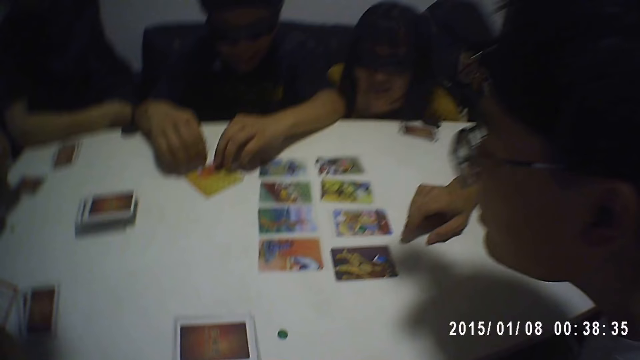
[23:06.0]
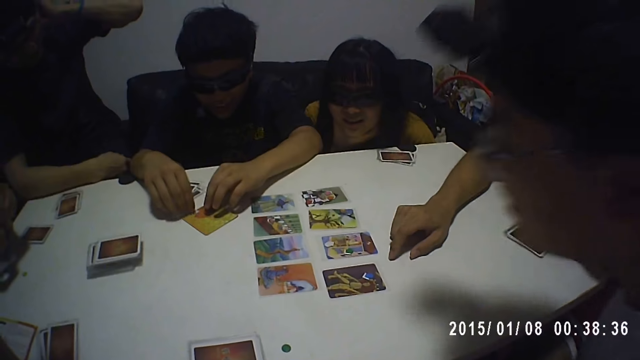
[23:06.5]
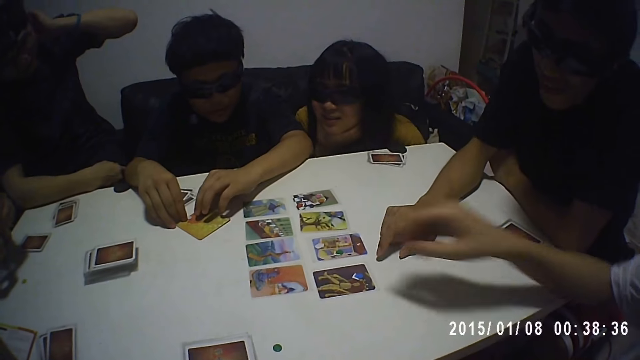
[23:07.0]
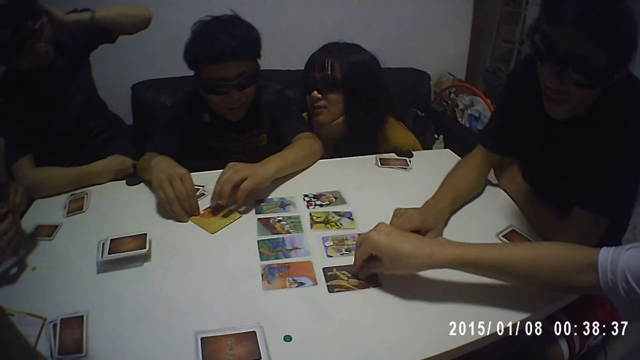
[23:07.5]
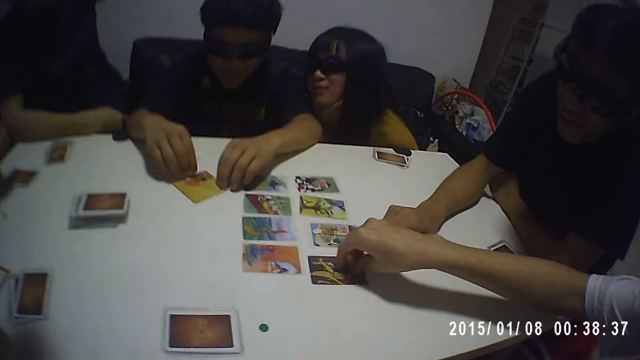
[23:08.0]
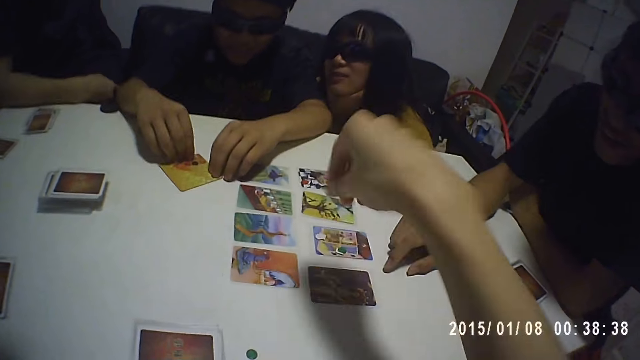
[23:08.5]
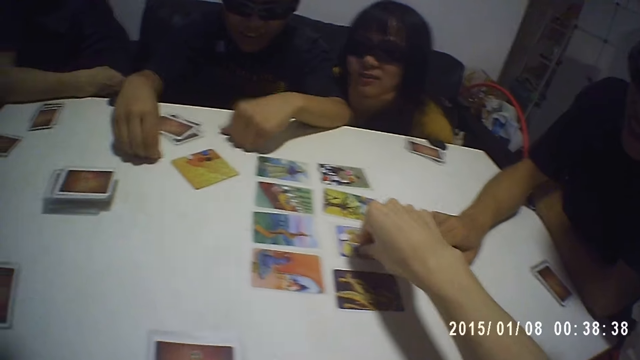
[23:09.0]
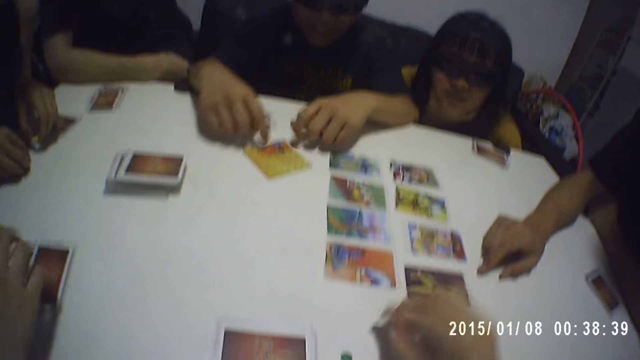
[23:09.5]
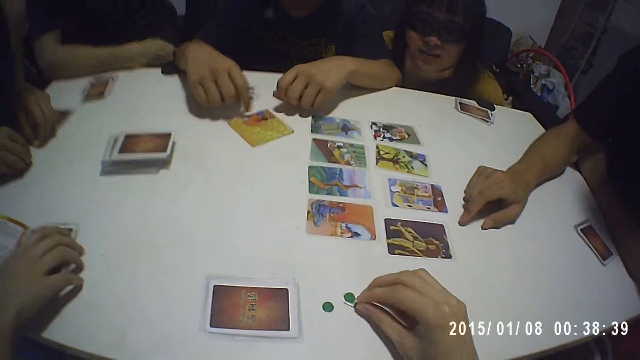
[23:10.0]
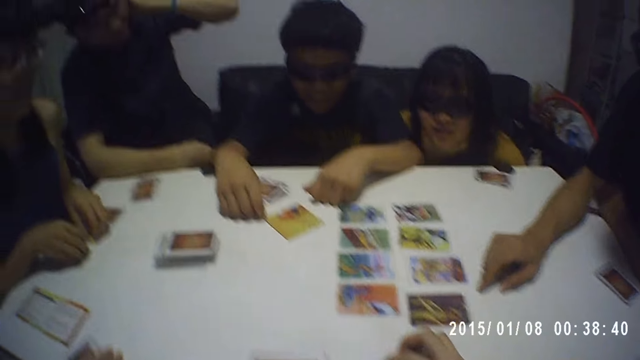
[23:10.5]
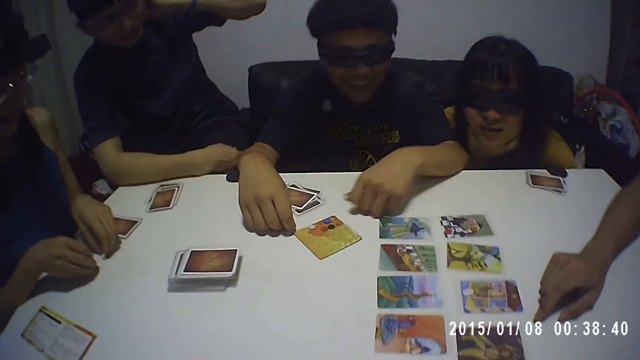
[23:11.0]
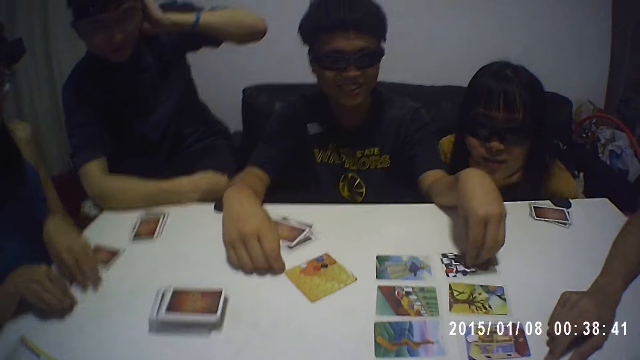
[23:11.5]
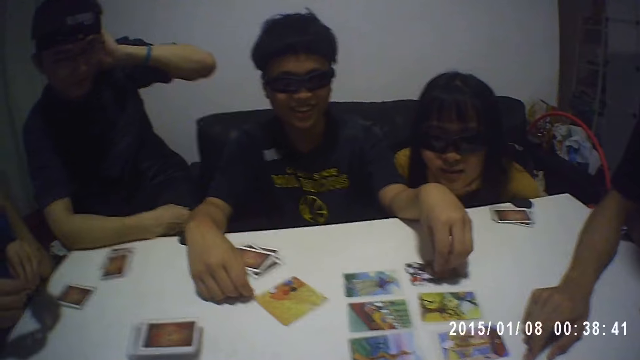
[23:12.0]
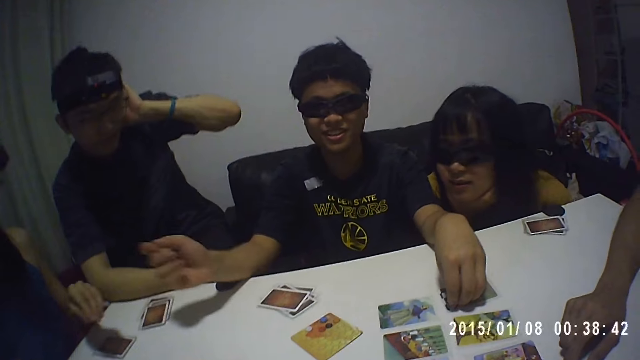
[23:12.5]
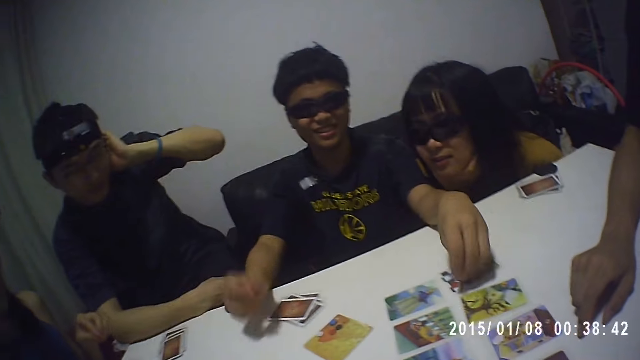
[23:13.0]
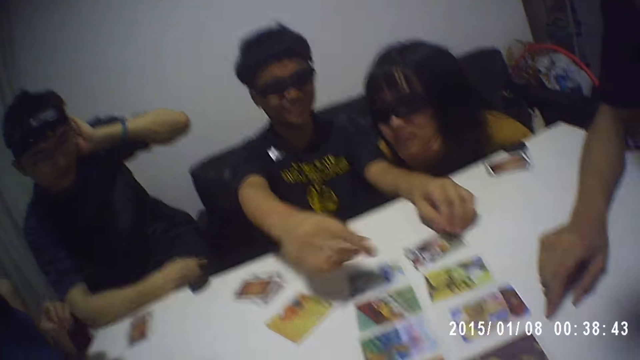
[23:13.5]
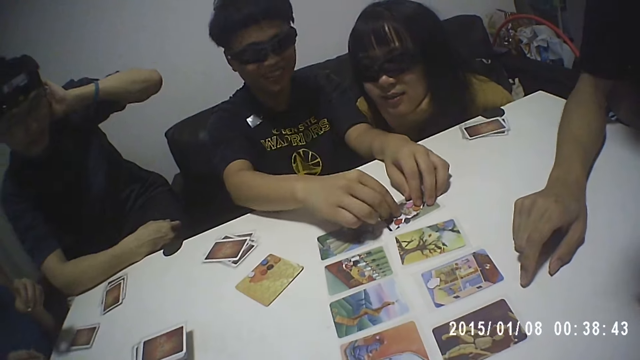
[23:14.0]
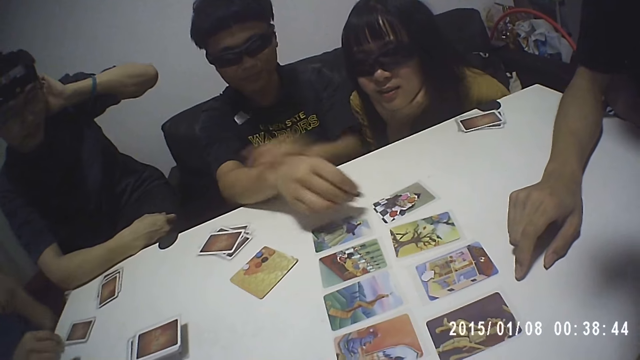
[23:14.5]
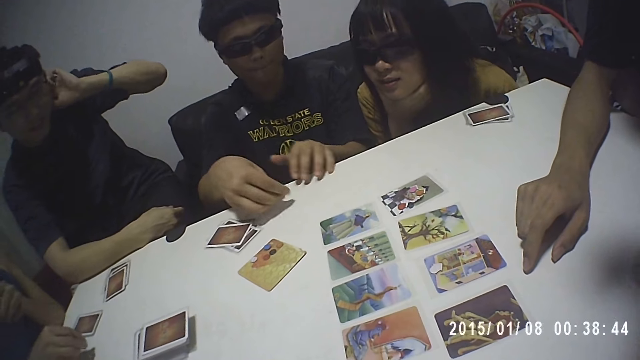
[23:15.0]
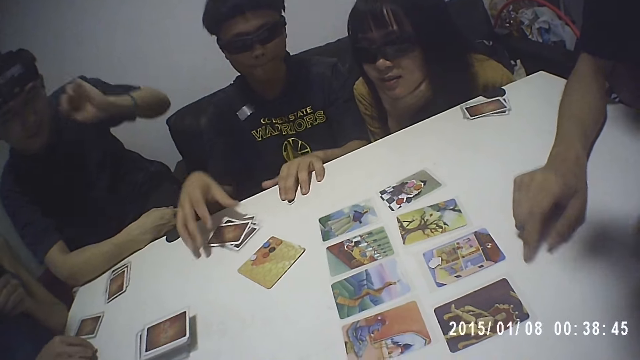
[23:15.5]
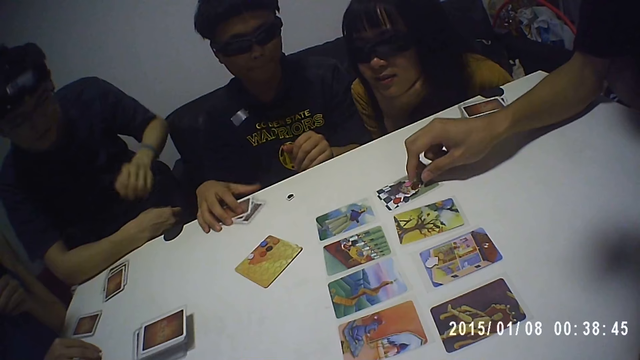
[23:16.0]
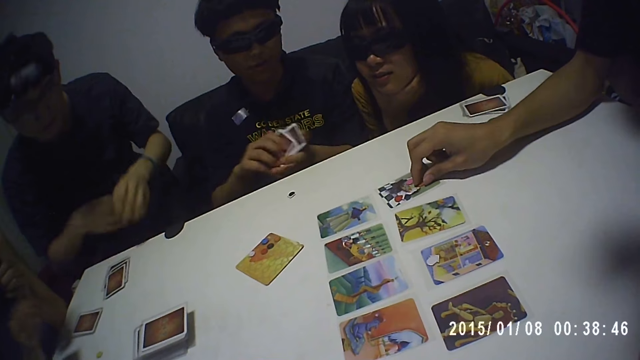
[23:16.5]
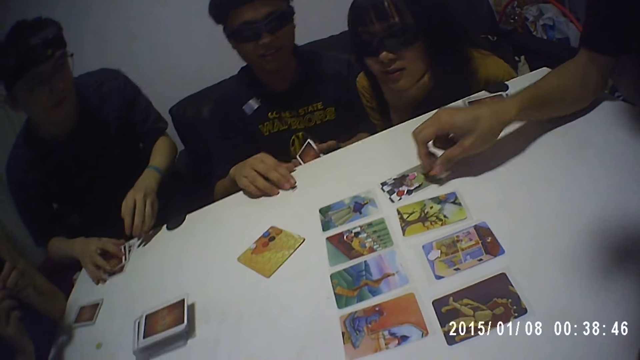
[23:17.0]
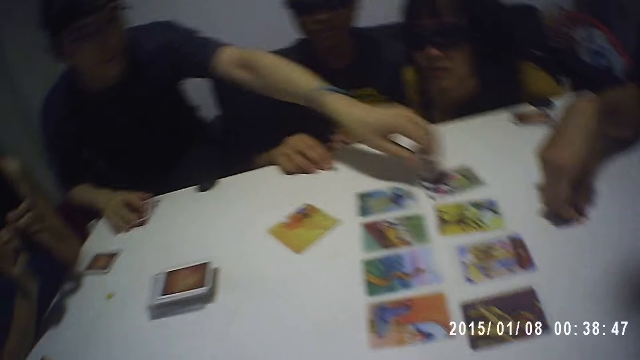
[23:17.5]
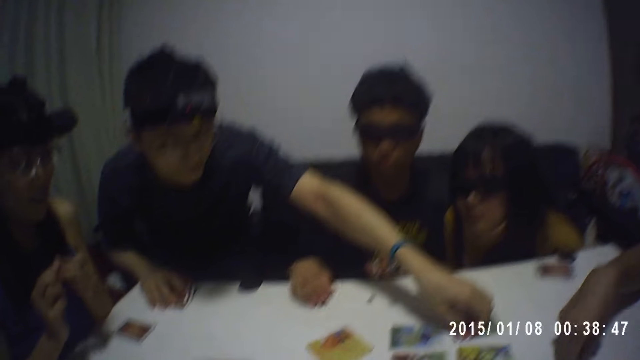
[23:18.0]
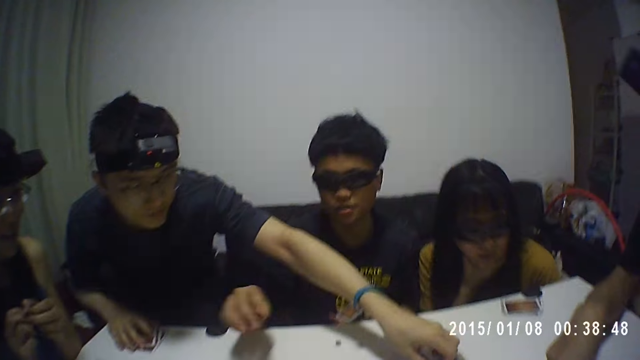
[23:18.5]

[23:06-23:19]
A man picks a token from a card on the table with his right hand. The camera wearer picks a token from the card on the table with his right hand. Another man places both hands on the table. A woman holds a token with her left hand and holds the token on the table with her right hand. The second man touches the tokens on the card with both hands. The woman places the token on the table with her left hand. Another woman moves some card on the table with her right hand. The camera wearer places the token on the table with his right hand. The first woman moves the tokens on the table with both hands. The camera wearer looks at a man. The second man holds the card on the table with his left hand. The first woman picks the tokens from the table with both hands and holds the tokens in both hands. The second man picks a token from the card on the table with his right hand. The first woman places the token on the table with her right hand. The second man places the token on the table with his right hand, touches the token on the table with his left hand, moves some cards on the table with his right hand, and picks the cards from the table with his right hand. A third man picks a token from the card on the table with his right hand. A fourth man holds some cards on the table with his right hand. The second man passes the cards from his right hand to his left hand. The first woman holds the token with both hands. The second man places his right hand on the table. The third man places the token on the table with his right hand. The fourth man picks a token from the card on the table with his left hand.

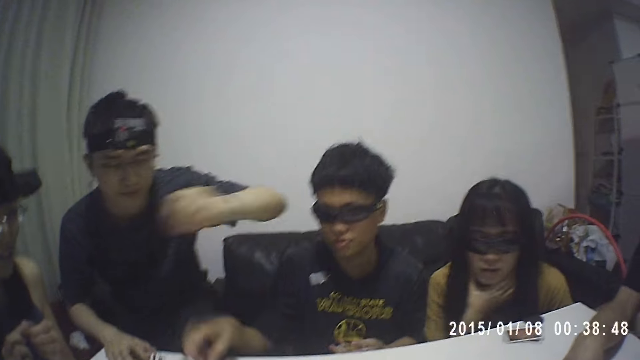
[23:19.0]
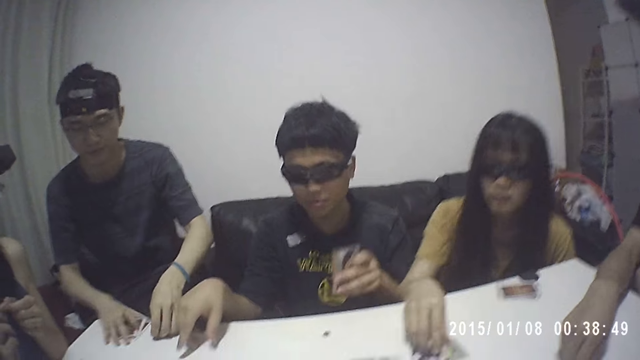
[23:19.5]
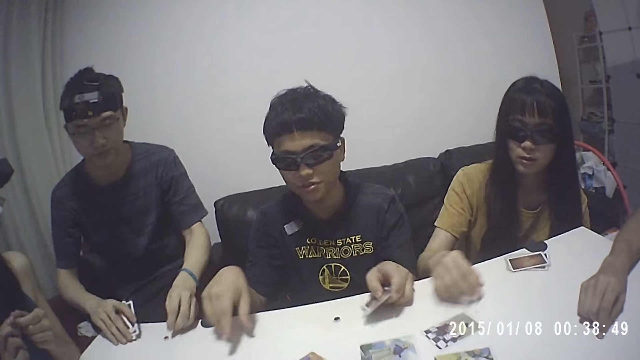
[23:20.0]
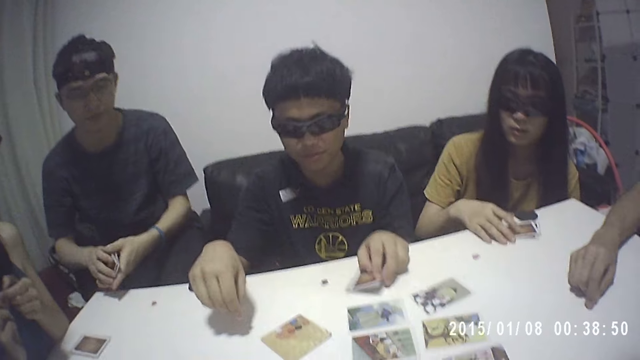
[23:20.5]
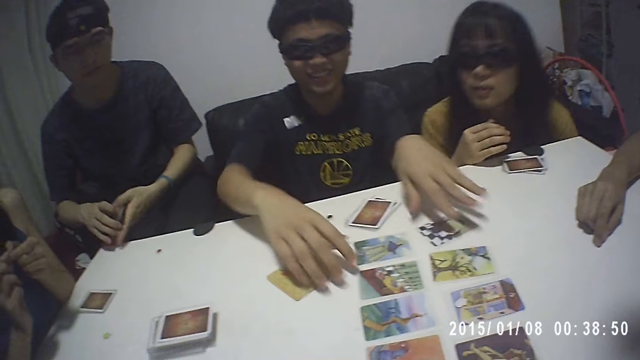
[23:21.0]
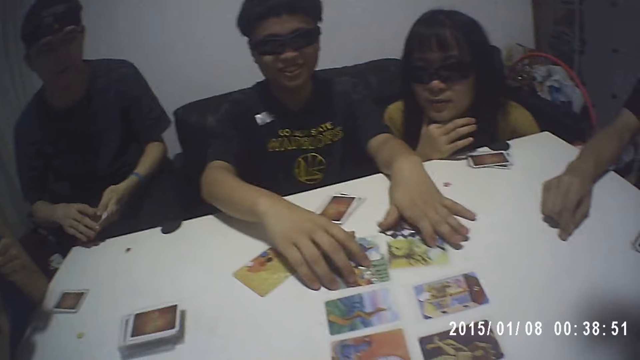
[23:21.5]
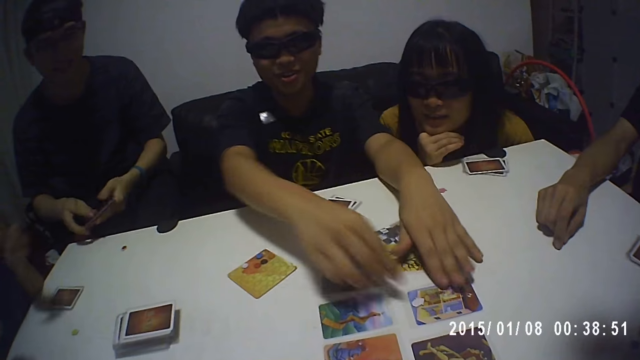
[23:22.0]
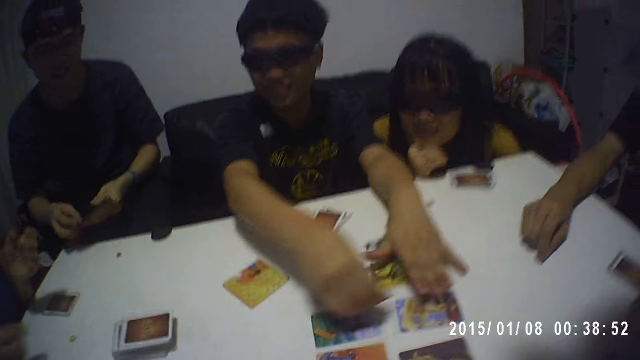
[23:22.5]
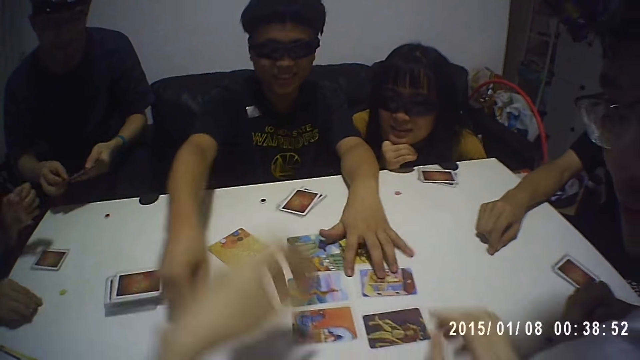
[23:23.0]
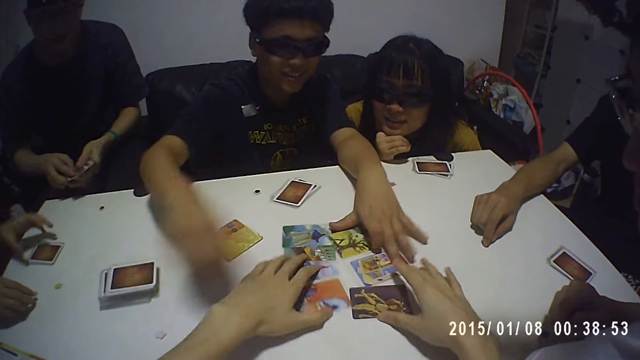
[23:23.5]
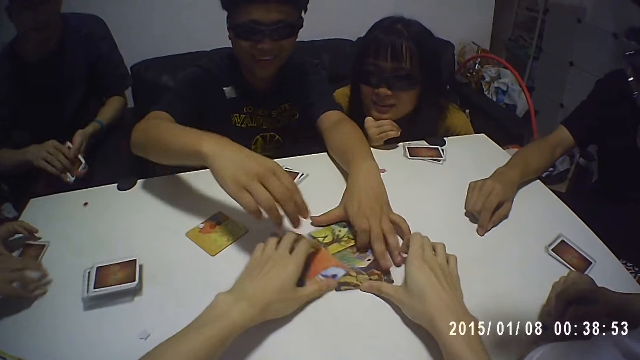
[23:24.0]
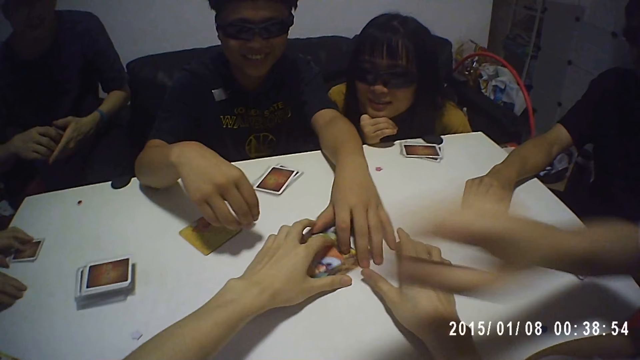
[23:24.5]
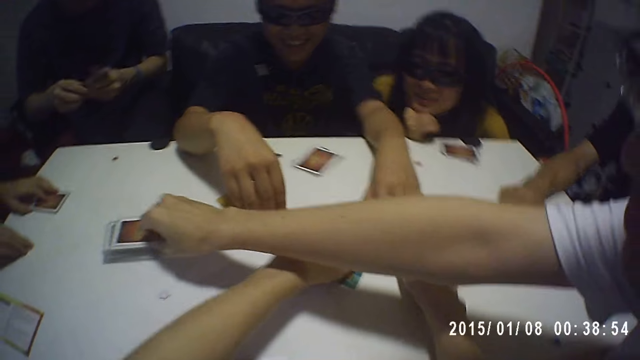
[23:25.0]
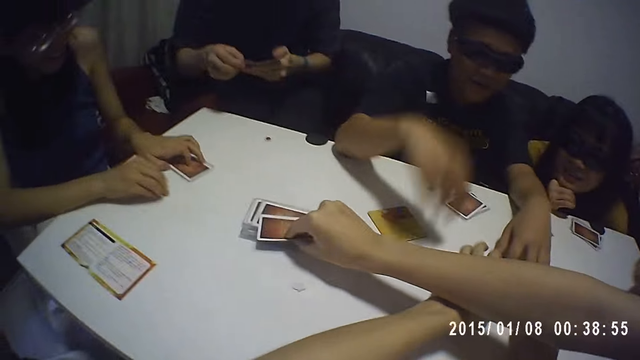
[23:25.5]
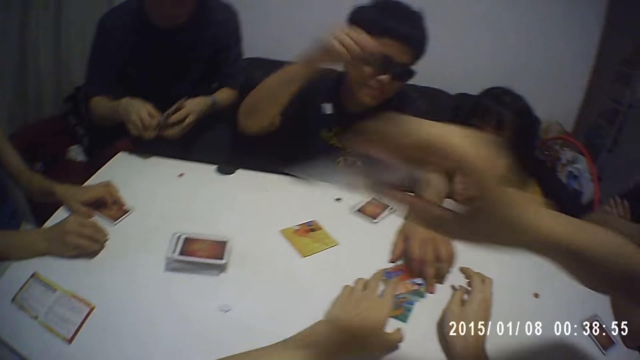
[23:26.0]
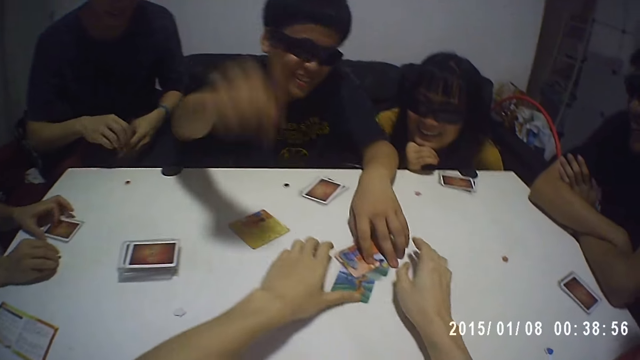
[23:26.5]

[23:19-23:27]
A man places the token on the table with his left hand. A woman picks a token from the card on the table with her right hand. The first man picks the card on the table with his right hand. Another man places the cards on the table with his left hand. The woman places the token on the table with her right hand. The first man holds the cards with both hands. The woman touches some cards on the table with her right hand. The first man spreads the cards in both hands. The second man adjusts some cards on the table with both hands. Another woman holds the token with her right hand. The second man holds the card on the table with his left hand and picks a token from the card on the table with his right hand. The second woman places the token on the table with her right hand. The camera wearer gathers the cards on the table with both hands. The second man places the token on the table with his right hand and gathers the card on the table with his left hand. The second woman holds a card on the table with her left hand and moves the token on the table with her right hand. A third man picks a card from a pile of cards on the table with his right hand.
